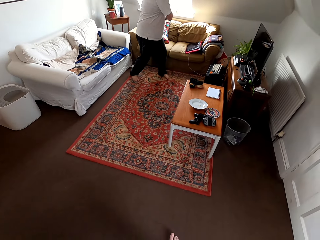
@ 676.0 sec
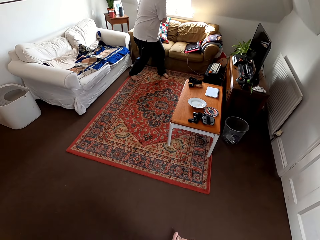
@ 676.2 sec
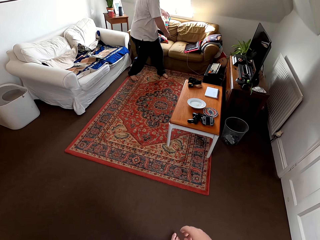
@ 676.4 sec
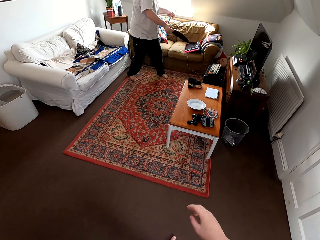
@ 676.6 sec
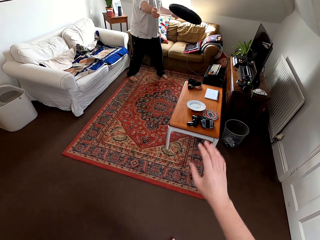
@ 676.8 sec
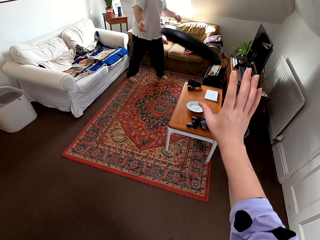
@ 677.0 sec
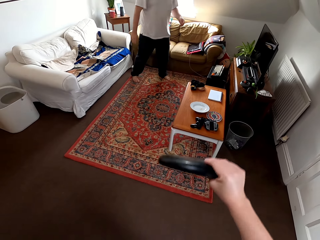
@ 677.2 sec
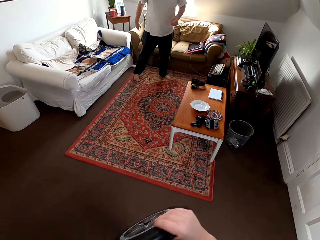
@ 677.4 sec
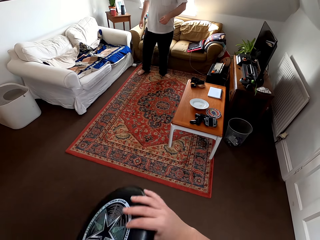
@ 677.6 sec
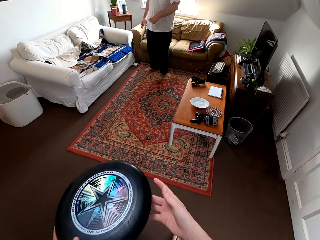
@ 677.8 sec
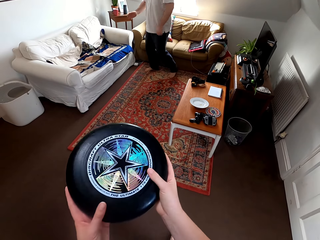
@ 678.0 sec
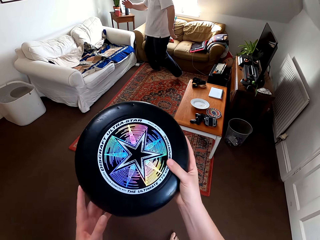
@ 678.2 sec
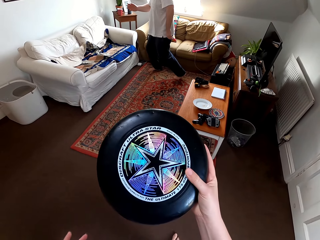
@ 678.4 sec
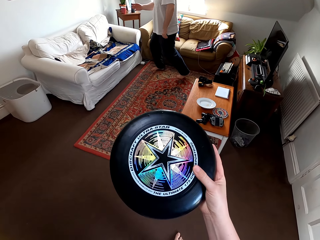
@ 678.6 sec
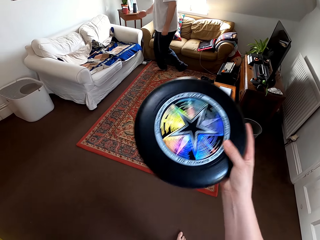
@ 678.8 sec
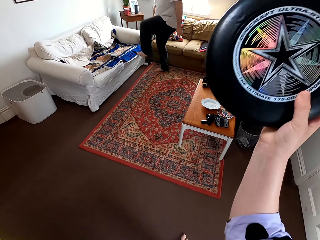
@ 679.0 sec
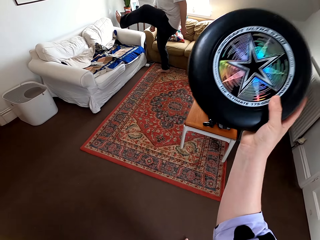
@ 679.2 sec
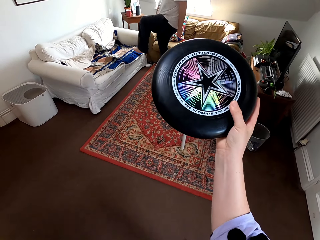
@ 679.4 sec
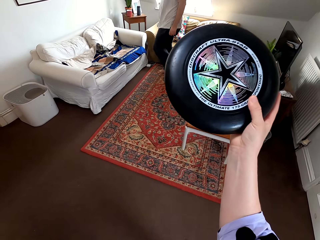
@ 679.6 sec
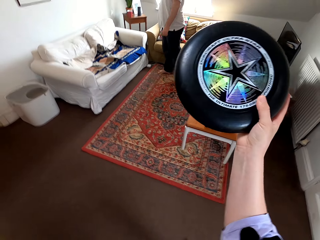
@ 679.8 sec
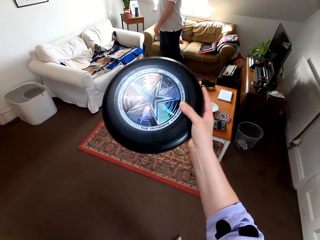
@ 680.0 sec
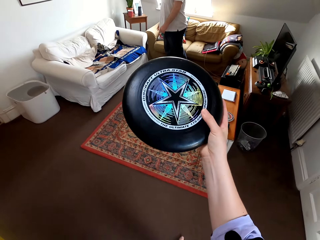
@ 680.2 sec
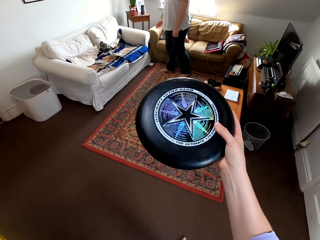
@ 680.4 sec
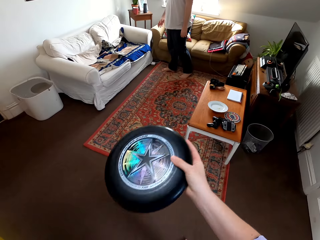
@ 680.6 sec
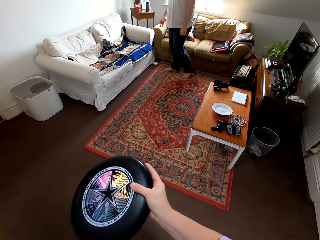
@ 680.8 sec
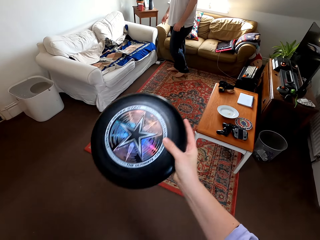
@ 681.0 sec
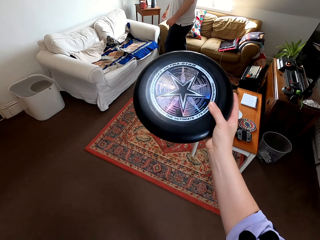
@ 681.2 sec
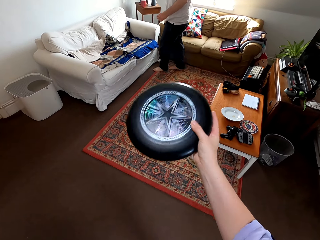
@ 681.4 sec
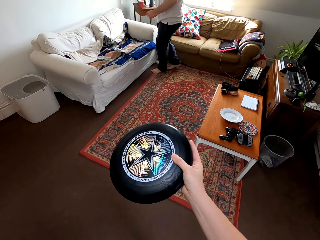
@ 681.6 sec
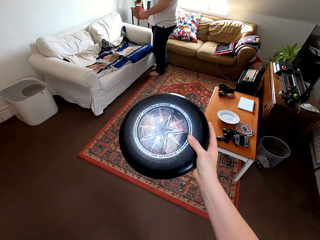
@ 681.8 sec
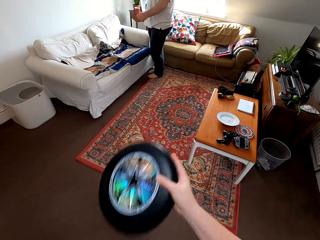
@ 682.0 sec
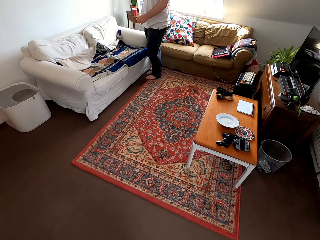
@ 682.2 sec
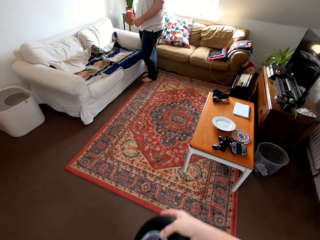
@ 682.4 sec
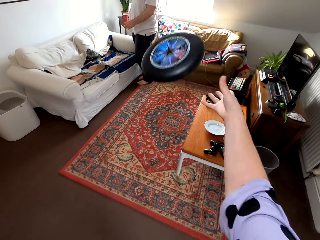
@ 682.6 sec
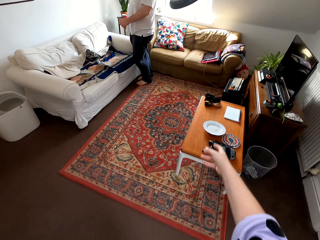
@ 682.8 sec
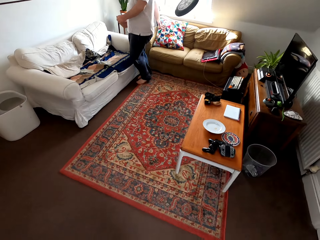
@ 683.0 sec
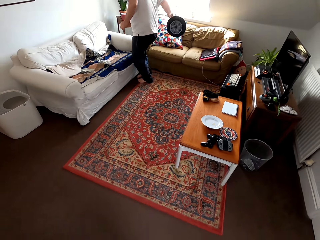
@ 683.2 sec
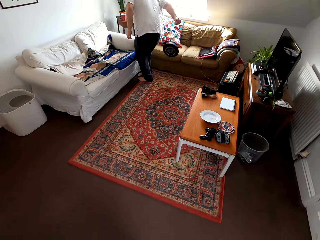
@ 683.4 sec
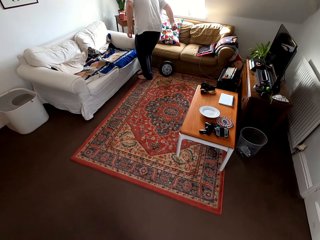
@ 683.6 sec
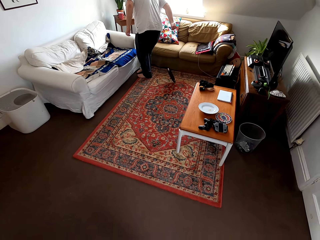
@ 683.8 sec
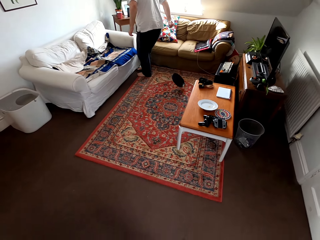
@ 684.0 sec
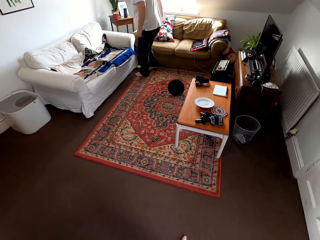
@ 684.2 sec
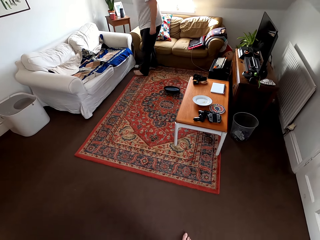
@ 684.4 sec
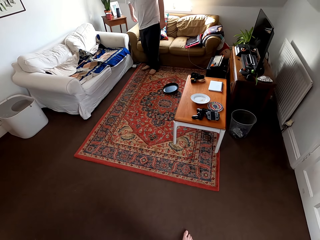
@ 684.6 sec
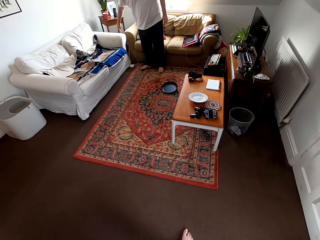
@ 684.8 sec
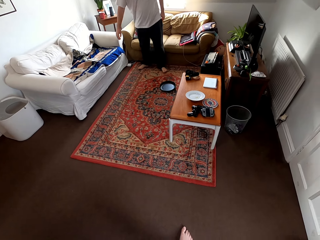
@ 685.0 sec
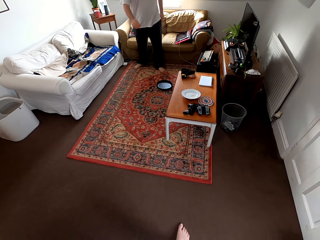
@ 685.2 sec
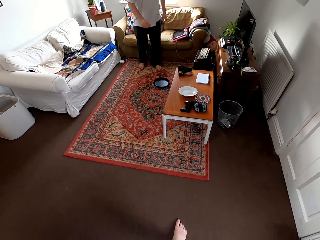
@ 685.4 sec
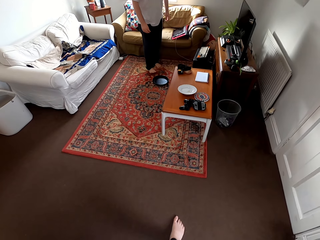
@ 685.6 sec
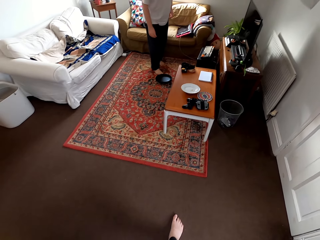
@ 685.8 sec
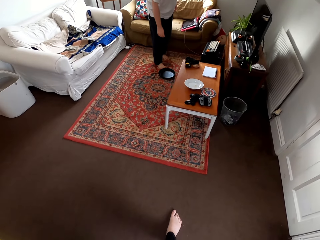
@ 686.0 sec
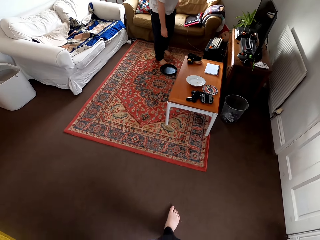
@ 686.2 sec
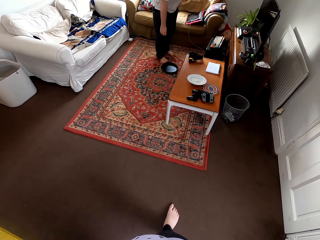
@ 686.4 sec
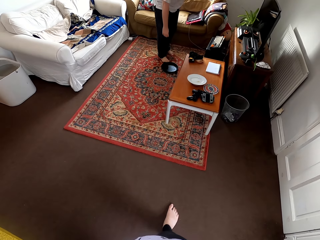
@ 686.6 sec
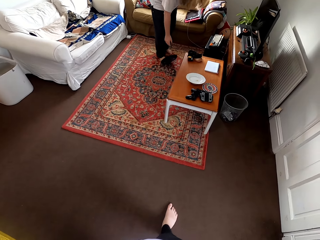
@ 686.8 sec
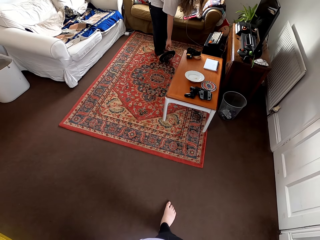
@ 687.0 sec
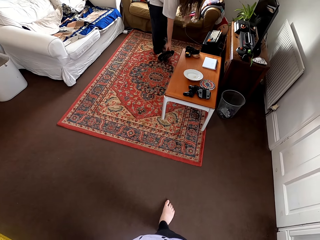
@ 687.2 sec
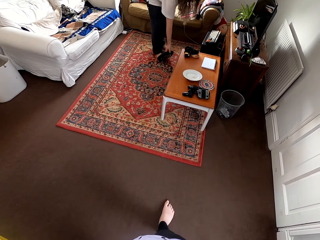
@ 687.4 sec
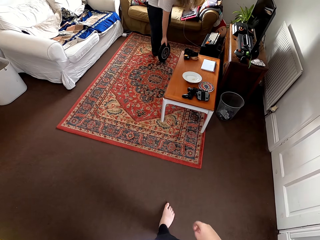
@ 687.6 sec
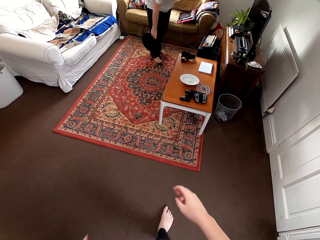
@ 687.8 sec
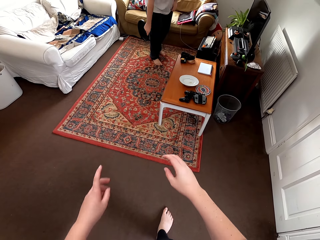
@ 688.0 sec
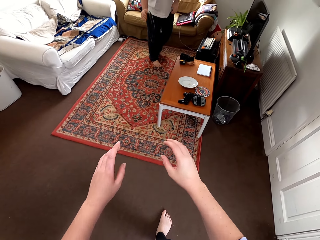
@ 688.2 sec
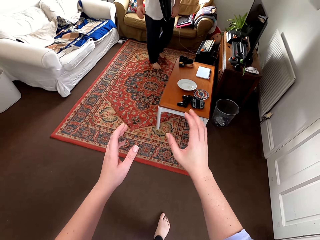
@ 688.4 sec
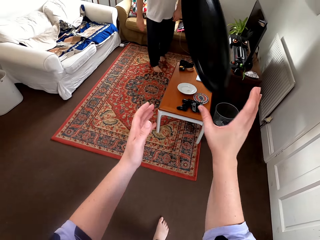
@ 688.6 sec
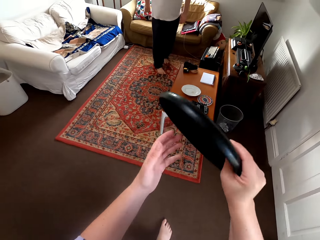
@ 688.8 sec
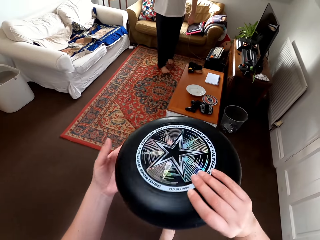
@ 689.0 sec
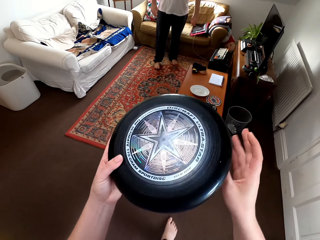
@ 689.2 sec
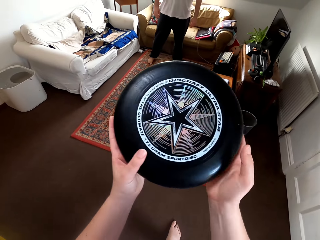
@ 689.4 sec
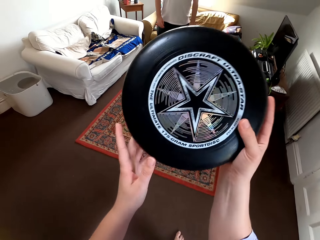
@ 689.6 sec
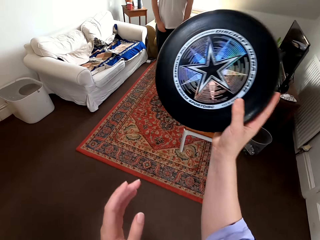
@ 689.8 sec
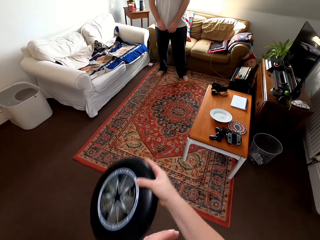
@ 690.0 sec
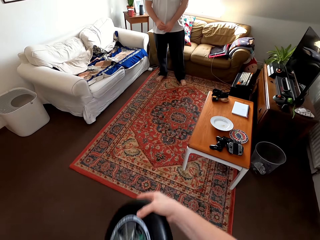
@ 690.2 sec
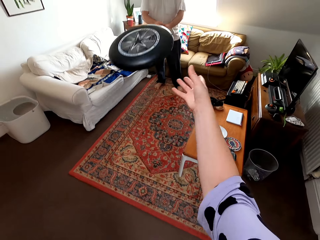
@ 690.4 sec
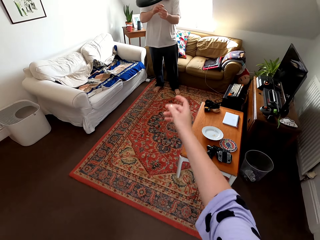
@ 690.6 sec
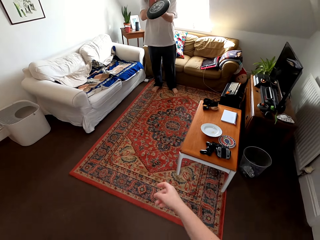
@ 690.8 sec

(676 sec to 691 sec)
The camera wearer talks to a man. The man straightens his leg. The camera wearer talks to the man and plays catch with the man. The man drops a frisbee. The man talks to the camera wearer, bends towards the floor, picks up the disc, stands up and plays catch with the camera wearer using the frisbee.

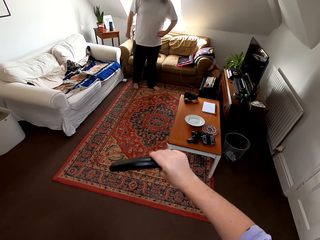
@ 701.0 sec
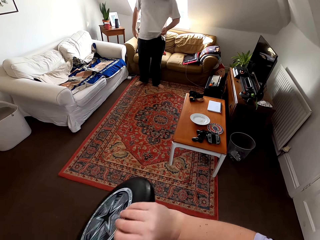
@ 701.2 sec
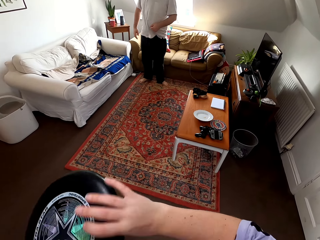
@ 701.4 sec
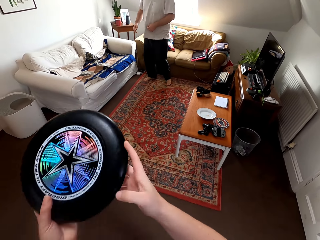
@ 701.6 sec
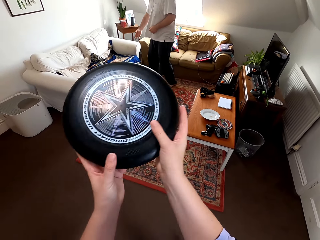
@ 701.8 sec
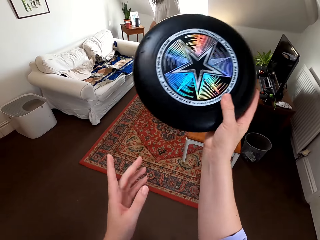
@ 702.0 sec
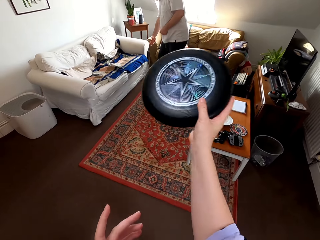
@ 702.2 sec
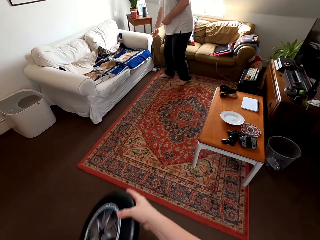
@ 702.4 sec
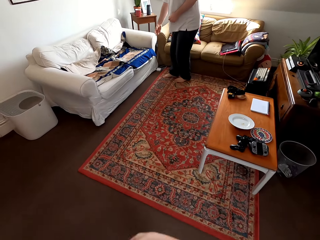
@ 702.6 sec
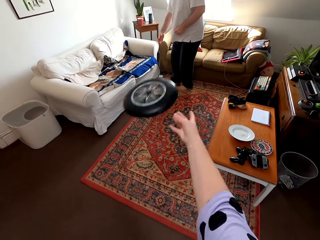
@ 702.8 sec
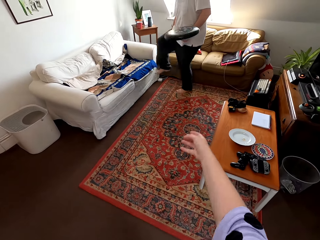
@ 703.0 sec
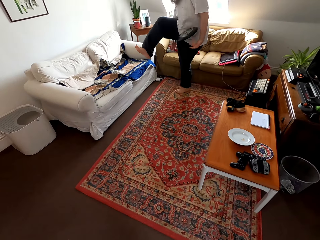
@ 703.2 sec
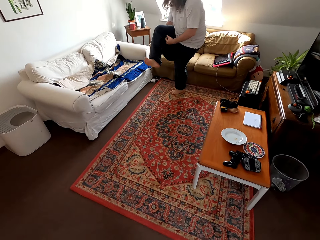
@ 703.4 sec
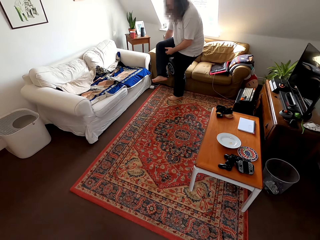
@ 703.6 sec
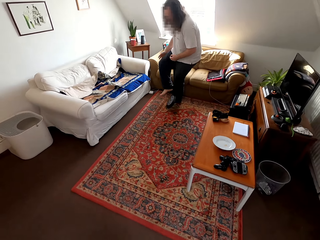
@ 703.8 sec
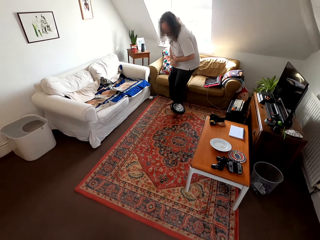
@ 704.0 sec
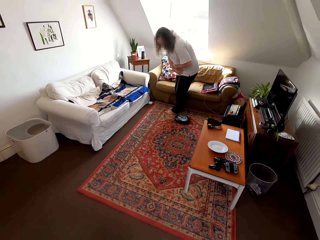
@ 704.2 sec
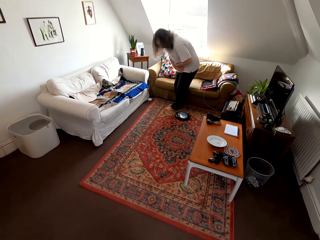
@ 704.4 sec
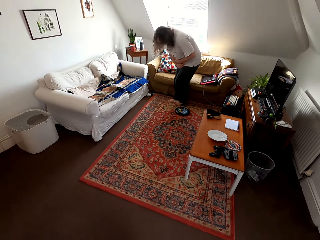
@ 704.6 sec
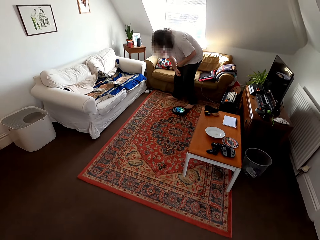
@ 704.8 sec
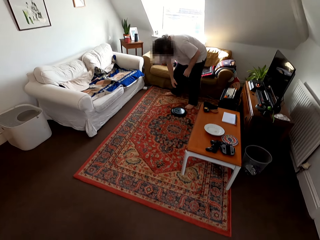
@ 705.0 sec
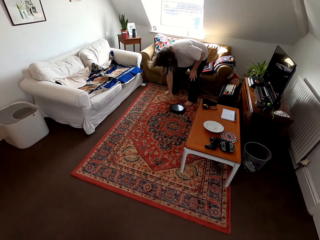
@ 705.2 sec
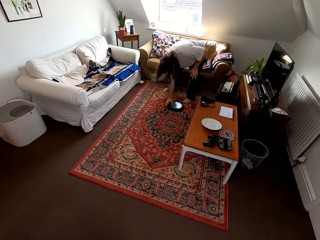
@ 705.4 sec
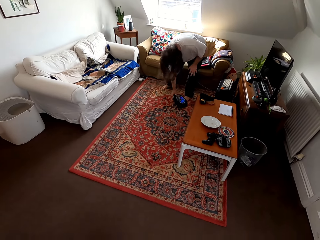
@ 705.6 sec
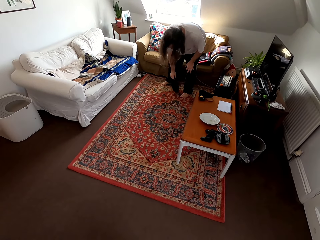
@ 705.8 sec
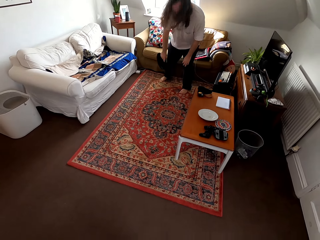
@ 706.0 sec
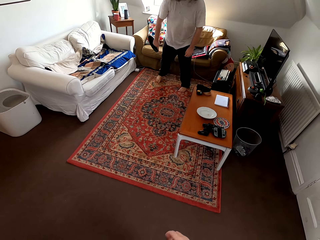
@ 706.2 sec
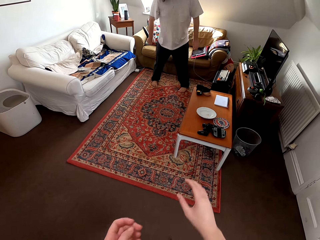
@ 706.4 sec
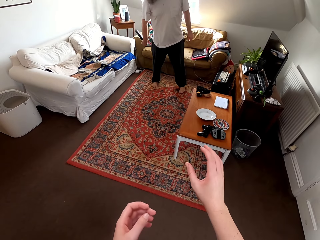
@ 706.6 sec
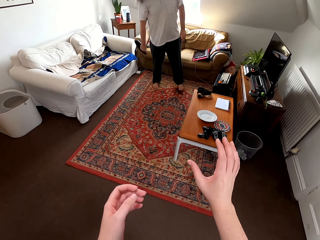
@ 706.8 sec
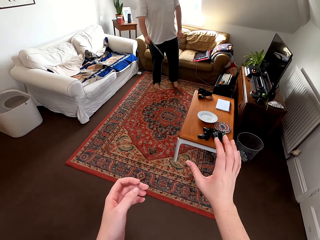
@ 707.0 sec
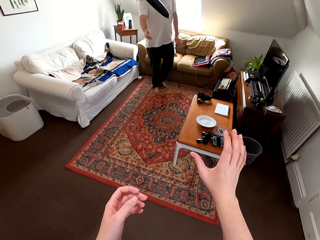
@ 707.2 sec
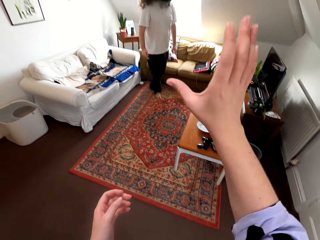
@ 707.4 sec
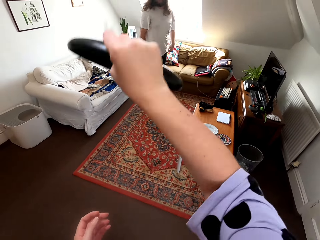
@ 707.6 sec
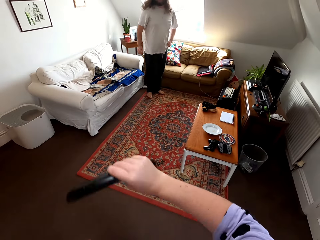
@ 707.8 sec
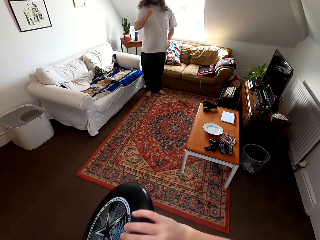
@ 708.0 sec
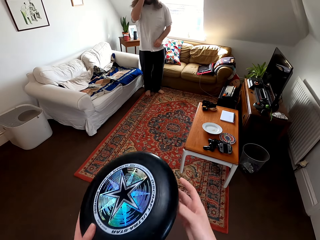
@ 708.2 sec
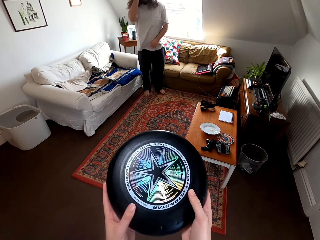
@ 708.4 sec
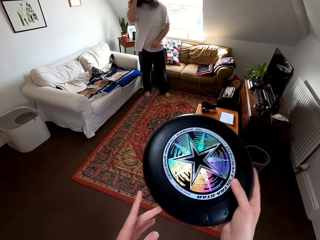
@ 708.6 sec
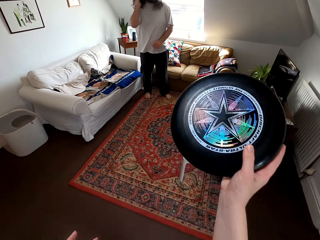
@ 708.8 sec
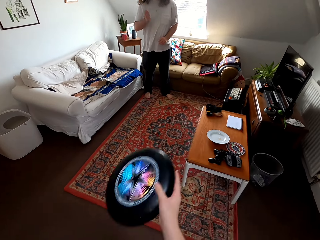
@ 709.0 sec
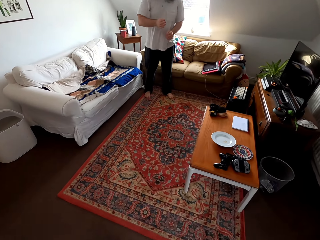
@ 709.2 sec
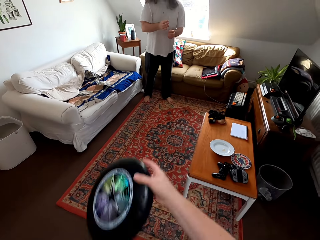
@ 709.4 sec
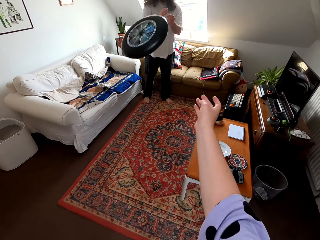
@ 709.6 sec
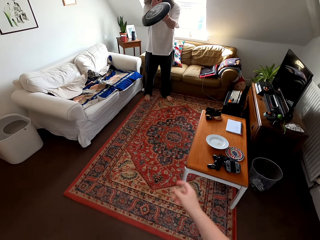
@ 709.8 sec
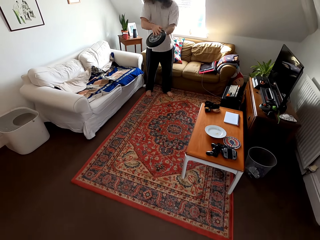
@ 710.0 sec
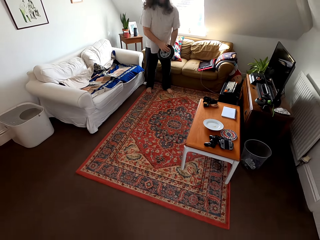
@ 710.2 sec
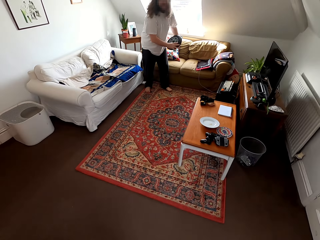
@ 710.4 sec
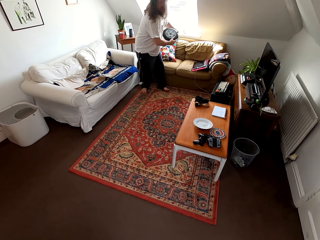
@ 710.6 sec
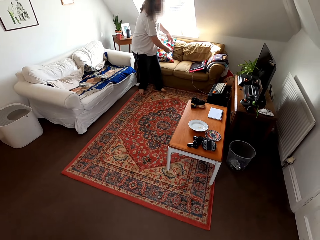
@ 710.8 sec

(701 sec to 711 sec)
A man drops a frisbee. The man bends towards the floor, picks up the disc and stands up. The camera wearer talks to the man. The man plays catch with the camera wearer using the frisbee. The man talks to the camera wearer. The camera wearer plays catch with the man.
